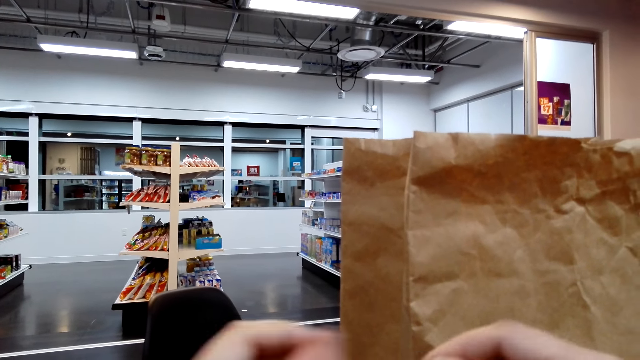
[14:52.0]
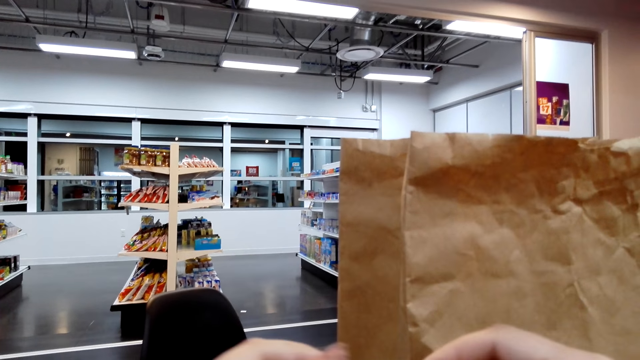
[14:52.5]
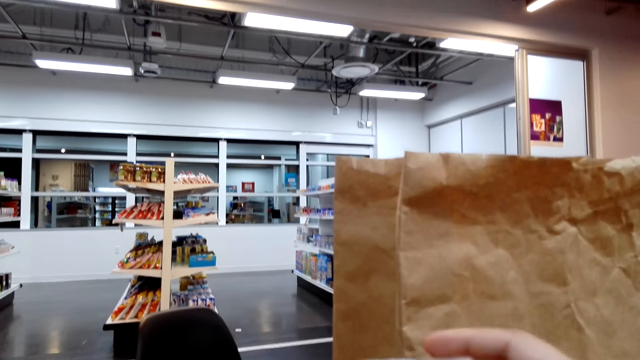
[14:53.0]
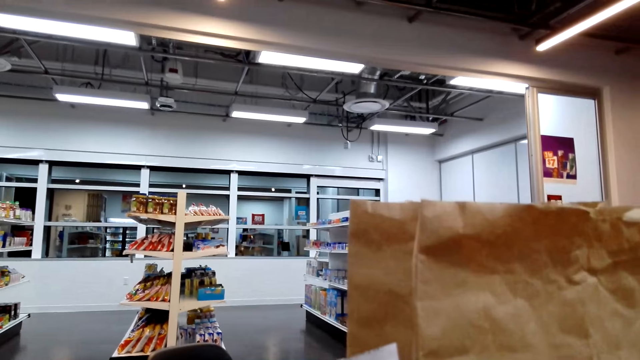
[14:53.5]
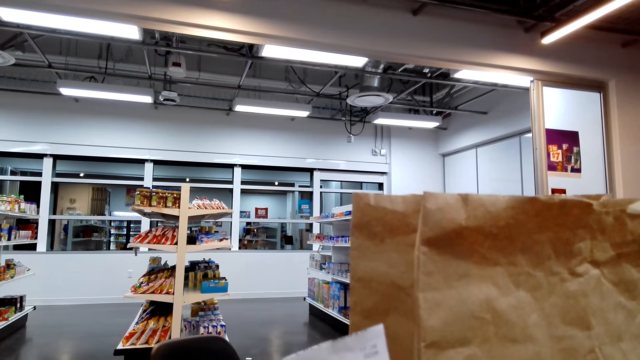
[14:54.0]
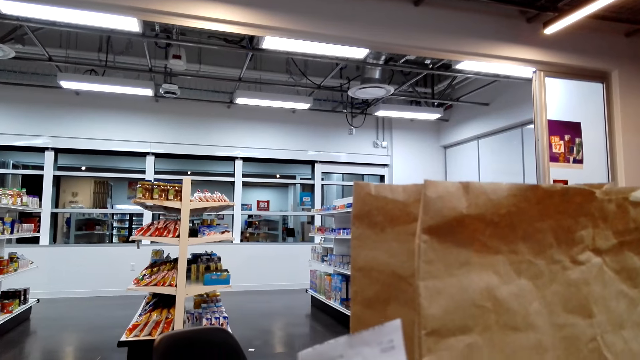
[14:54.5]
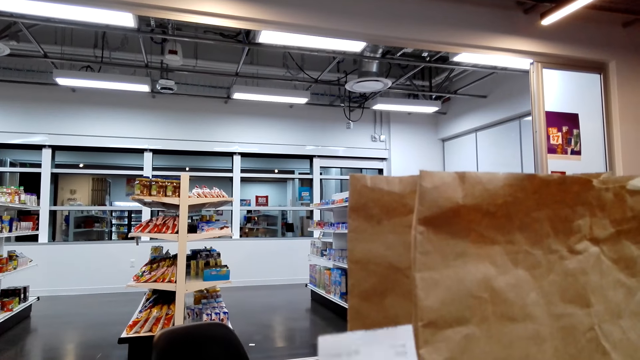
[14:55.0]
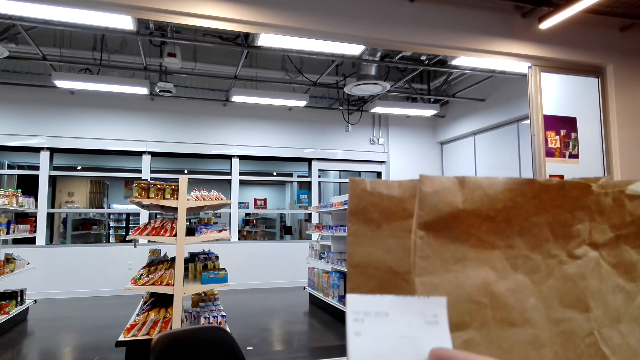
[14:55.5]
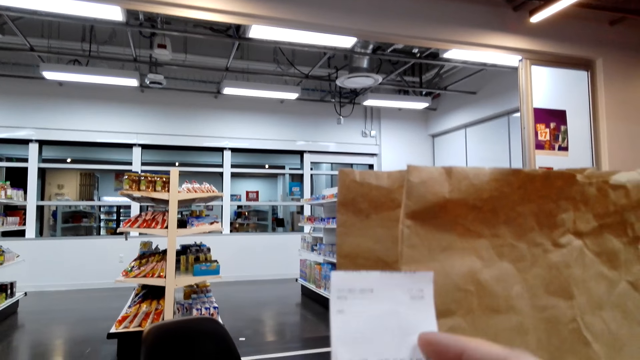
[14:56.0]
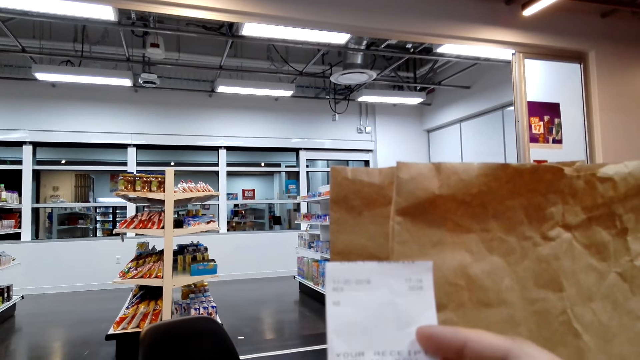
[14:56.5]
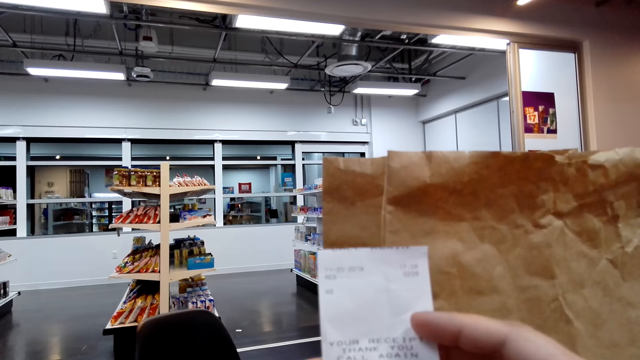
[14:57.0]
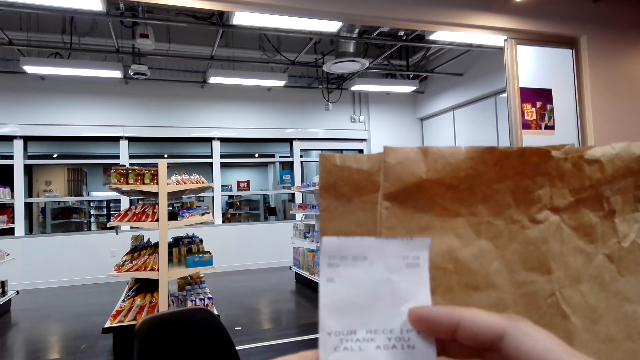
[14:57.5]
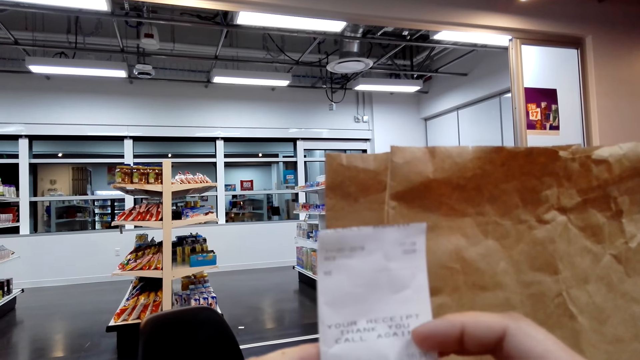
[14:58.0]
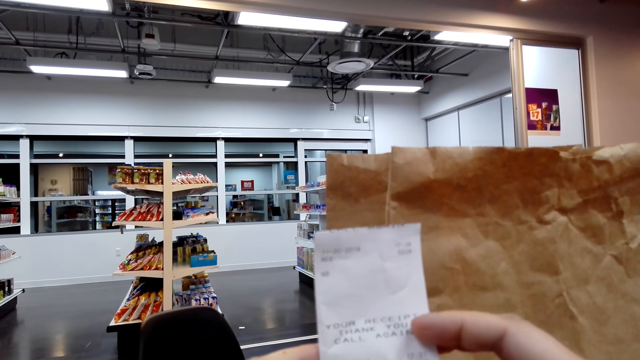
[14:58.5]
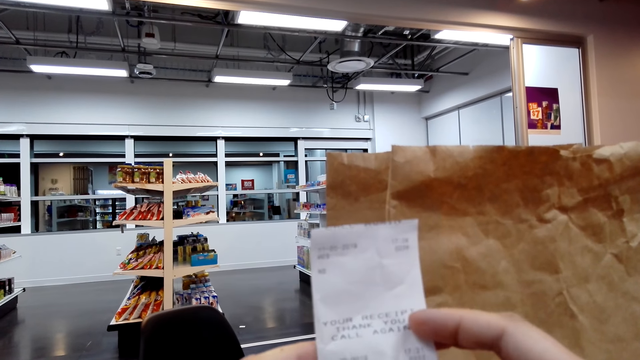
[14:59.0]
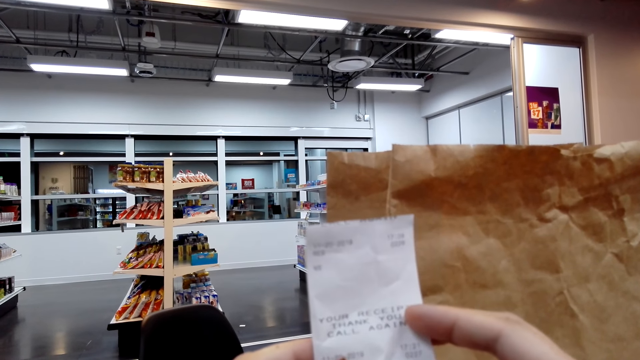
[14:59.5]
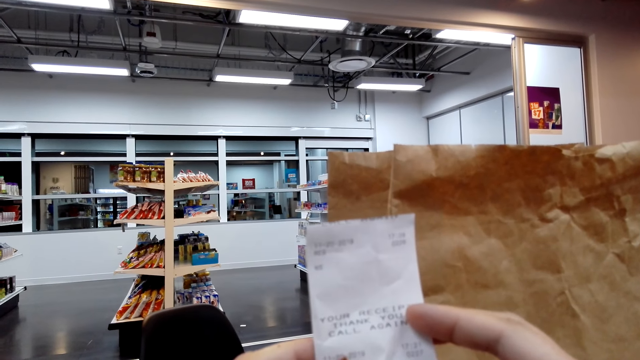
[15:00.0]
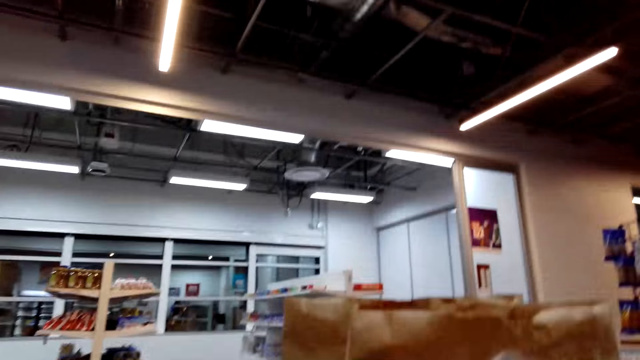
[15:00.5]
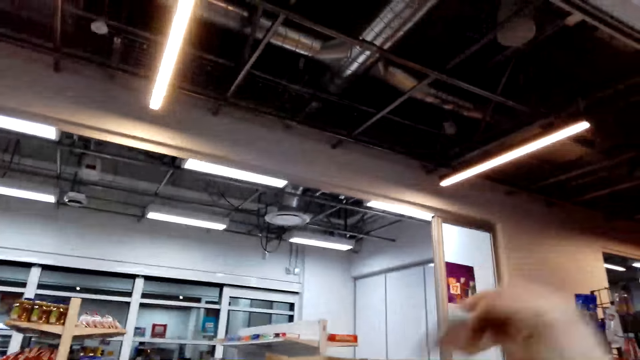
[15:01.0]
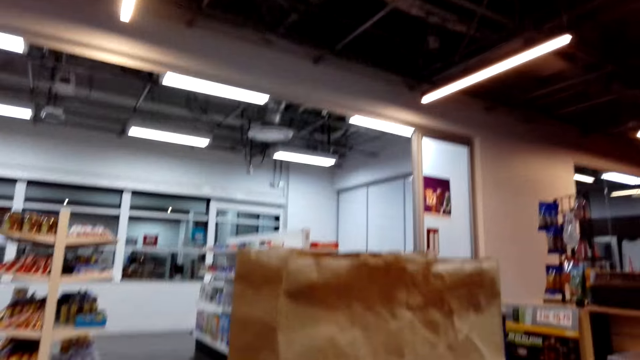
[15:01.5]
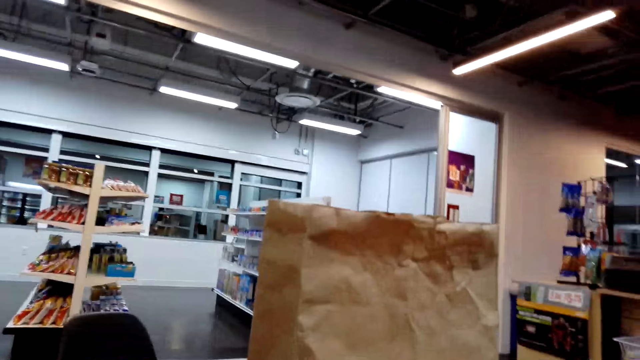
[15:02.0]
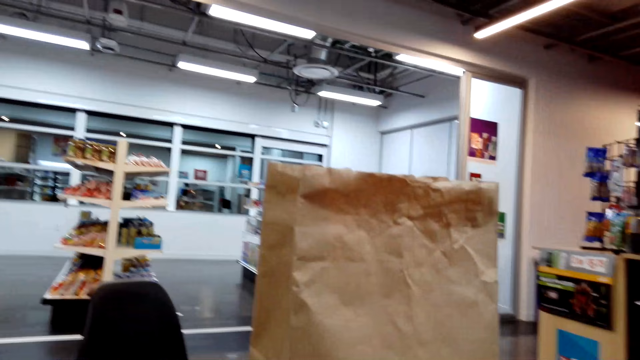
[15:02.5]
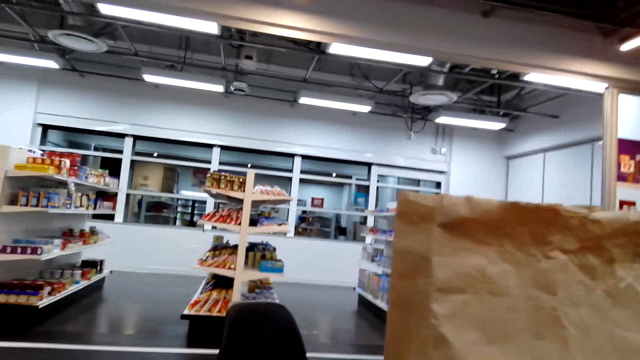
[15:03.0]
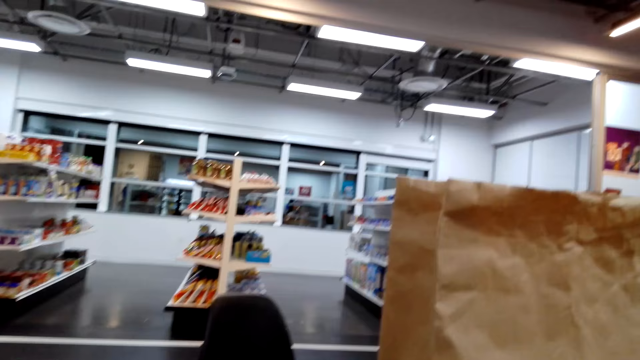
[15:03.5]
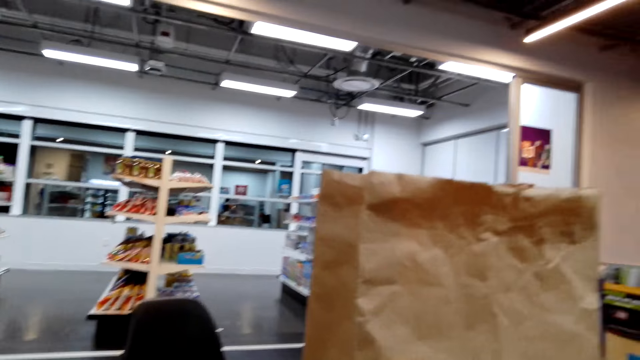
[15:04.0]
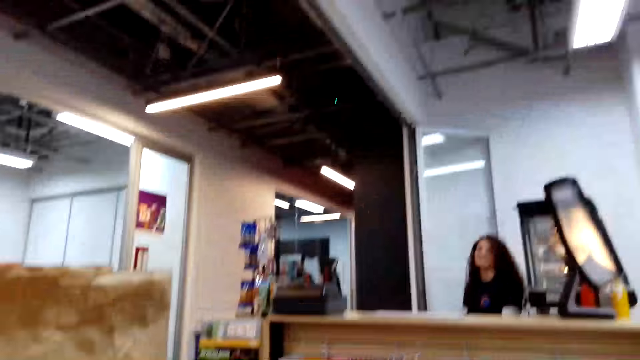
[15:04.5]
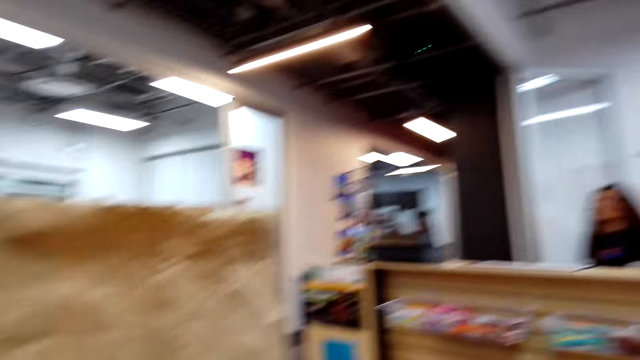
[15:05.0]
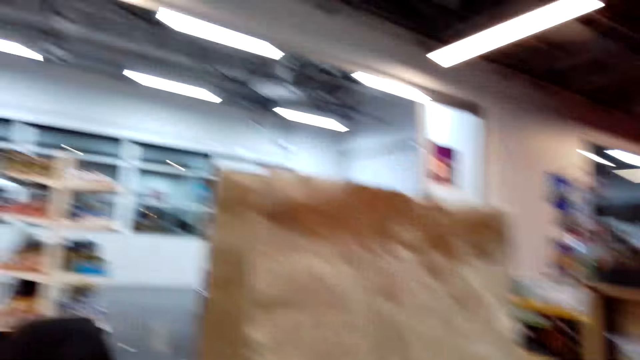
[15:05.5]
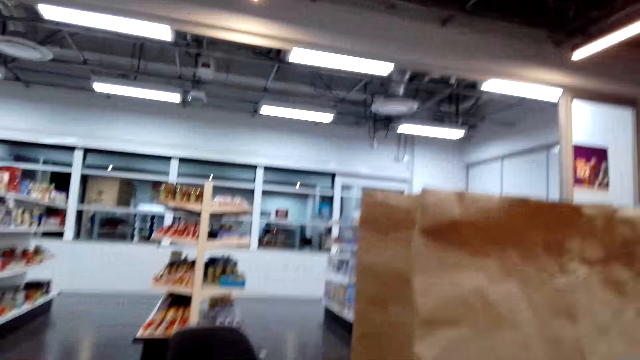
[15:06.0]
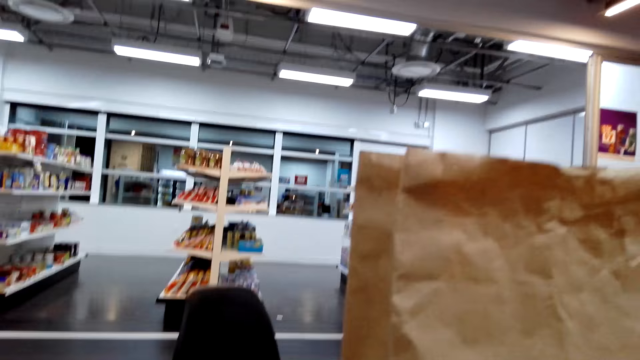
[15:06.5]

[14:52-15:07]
The camera wearer touches the receipt. They look at the receipt and lift up the receipt. They put the receipt in a paper bag. They lift up the hand. They walk around the supermarket. They look at a cashier.

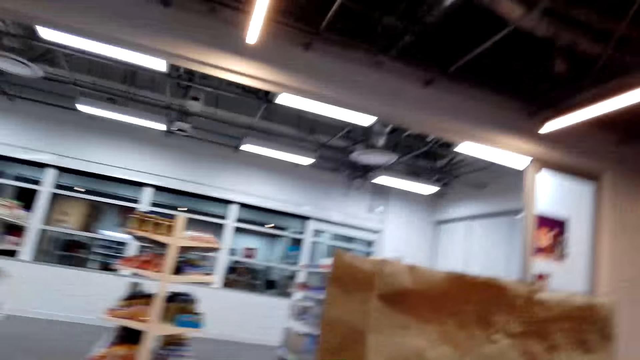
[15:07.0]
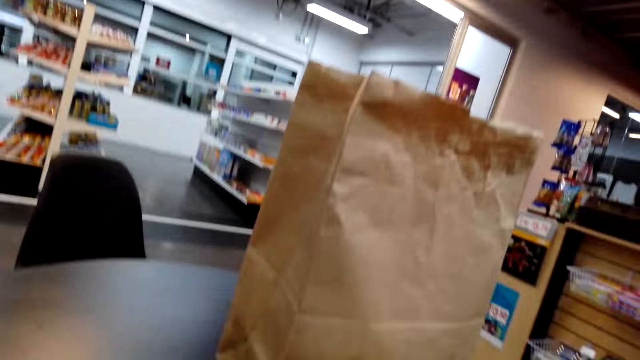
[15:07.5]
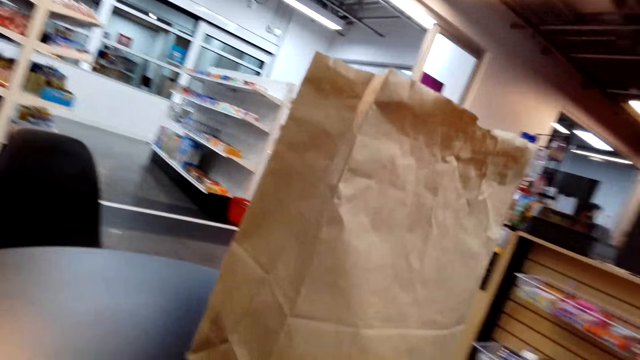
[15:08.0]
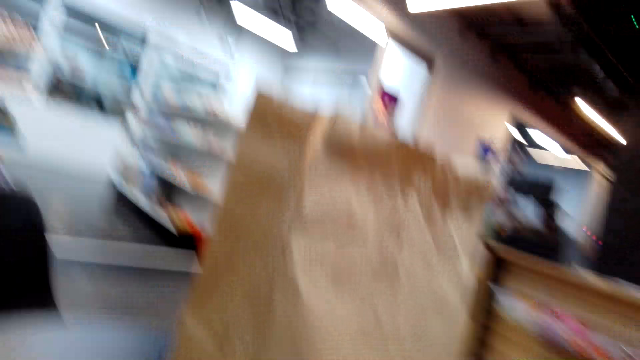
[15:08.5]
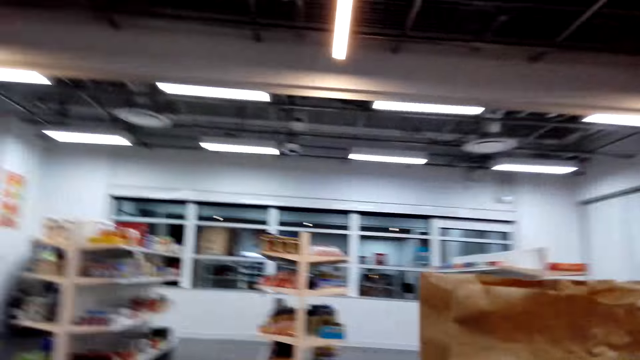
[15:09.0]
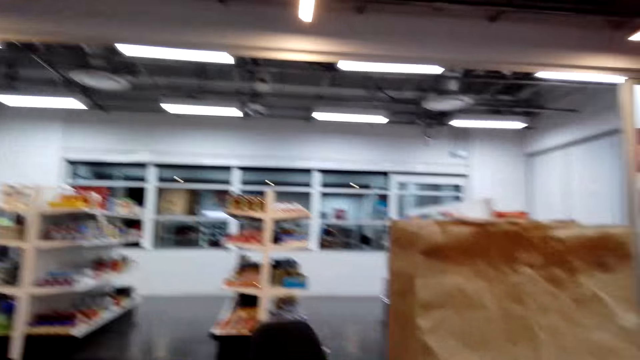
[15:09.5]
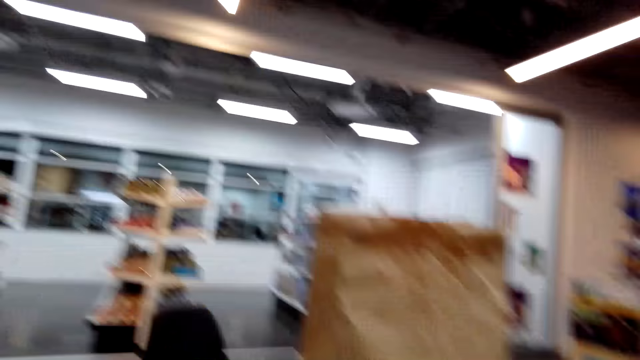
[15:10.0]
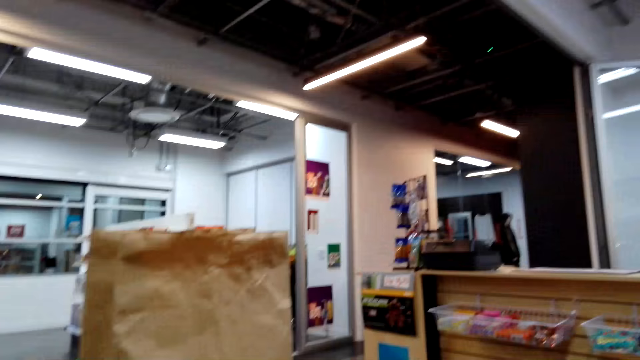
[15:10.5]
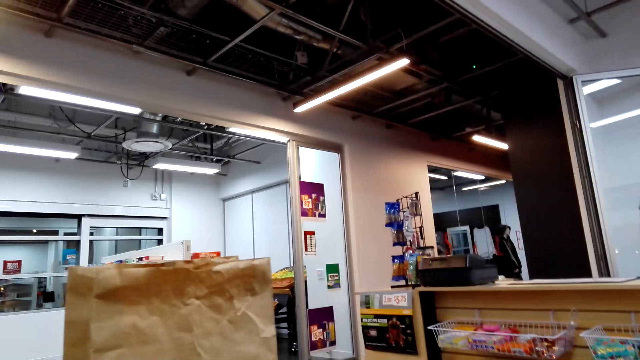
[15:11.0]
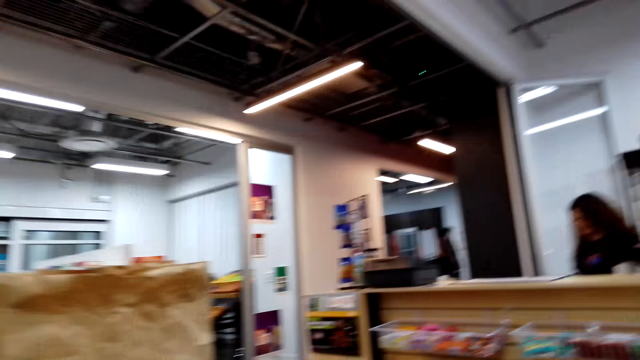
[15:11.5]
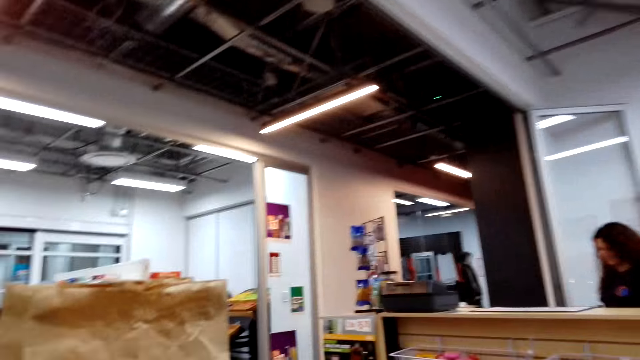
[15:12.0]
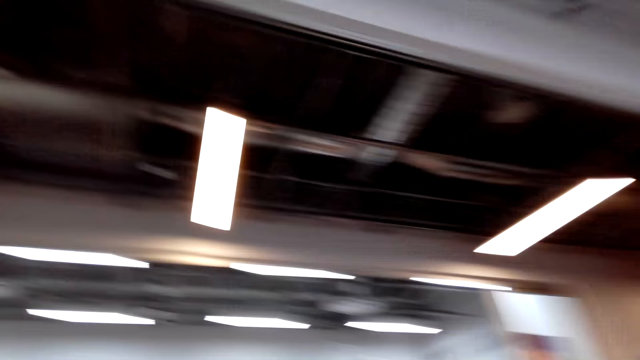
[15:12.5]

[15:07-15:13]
The camera wearer looks around. They look at a cashier. They look around.
